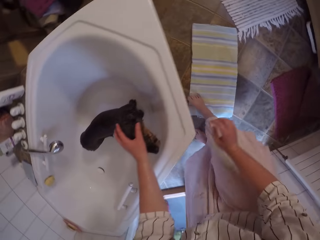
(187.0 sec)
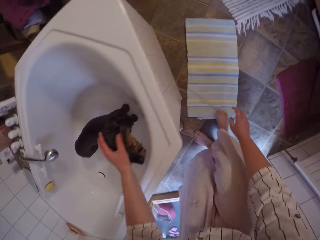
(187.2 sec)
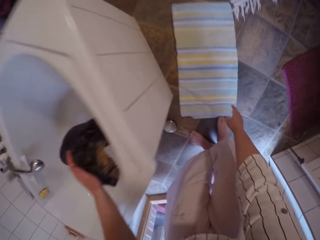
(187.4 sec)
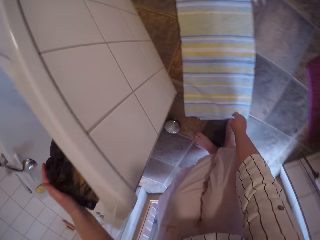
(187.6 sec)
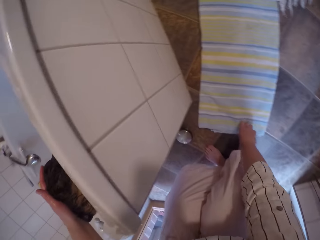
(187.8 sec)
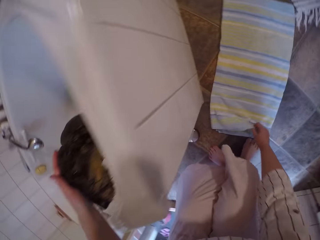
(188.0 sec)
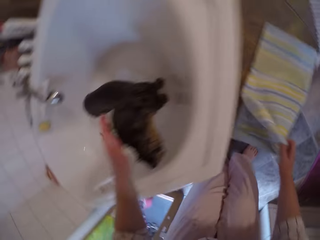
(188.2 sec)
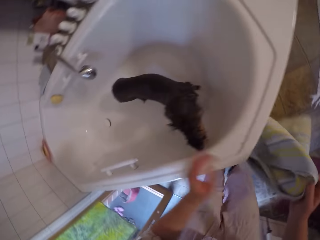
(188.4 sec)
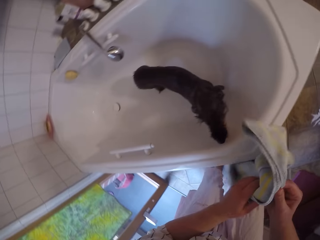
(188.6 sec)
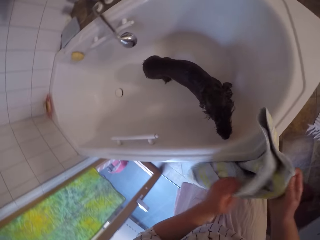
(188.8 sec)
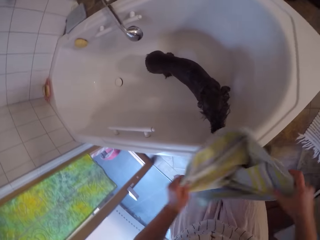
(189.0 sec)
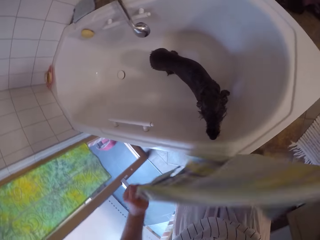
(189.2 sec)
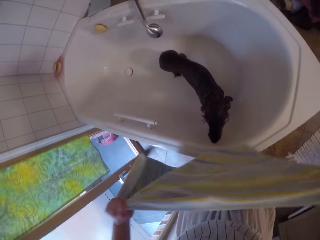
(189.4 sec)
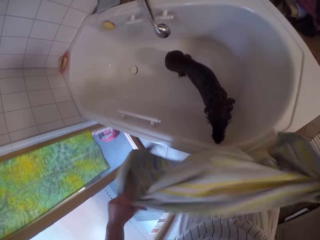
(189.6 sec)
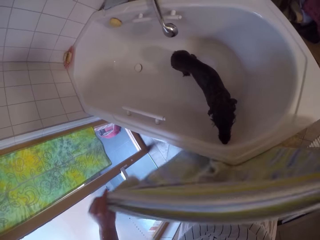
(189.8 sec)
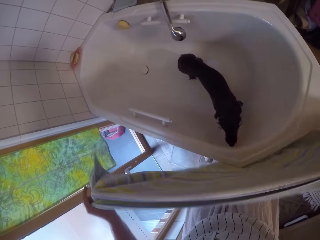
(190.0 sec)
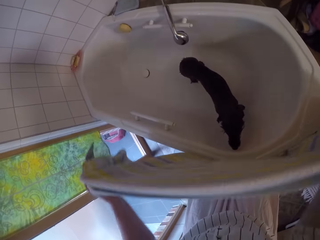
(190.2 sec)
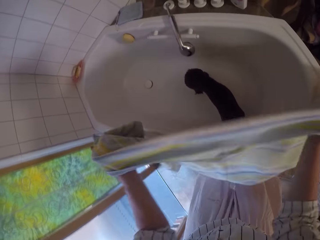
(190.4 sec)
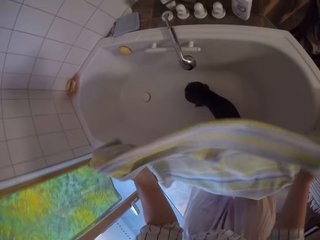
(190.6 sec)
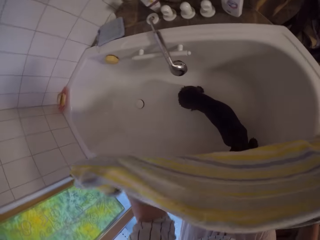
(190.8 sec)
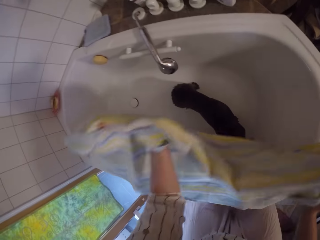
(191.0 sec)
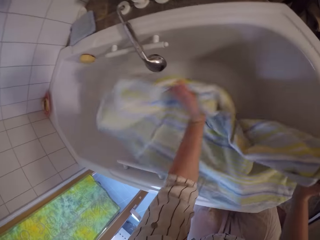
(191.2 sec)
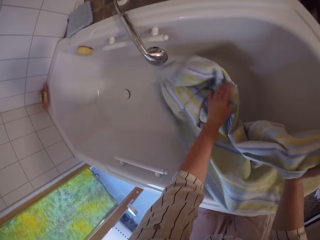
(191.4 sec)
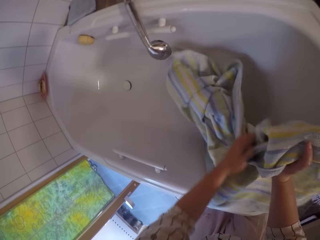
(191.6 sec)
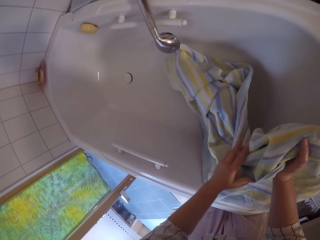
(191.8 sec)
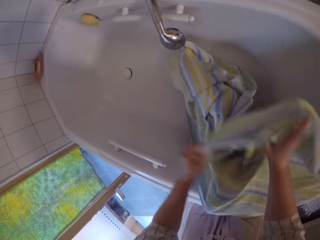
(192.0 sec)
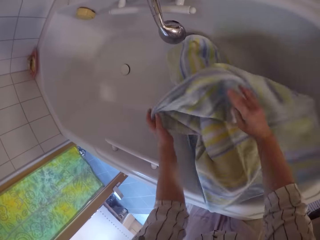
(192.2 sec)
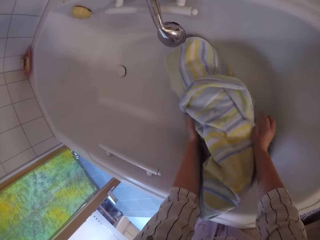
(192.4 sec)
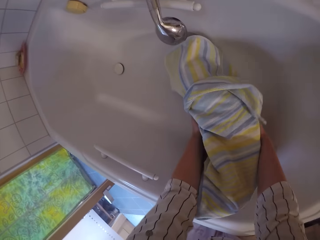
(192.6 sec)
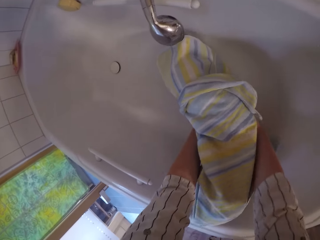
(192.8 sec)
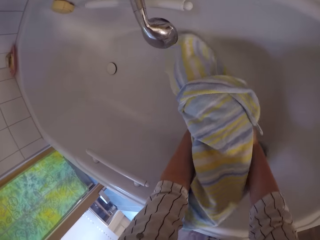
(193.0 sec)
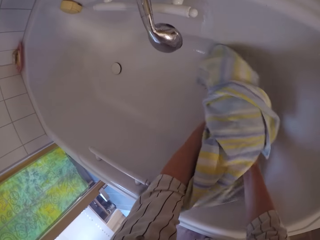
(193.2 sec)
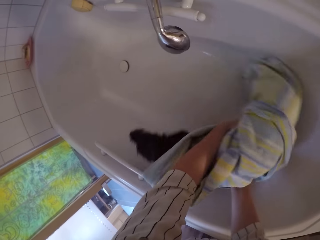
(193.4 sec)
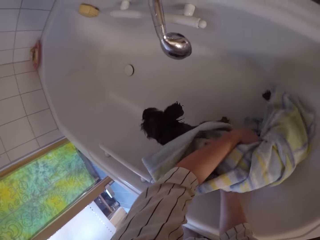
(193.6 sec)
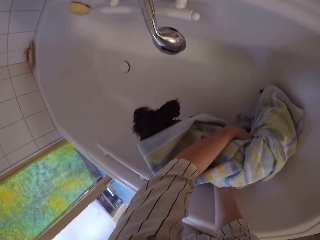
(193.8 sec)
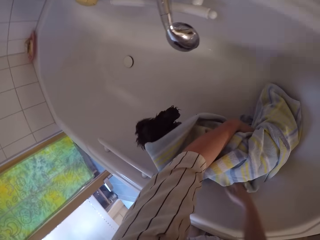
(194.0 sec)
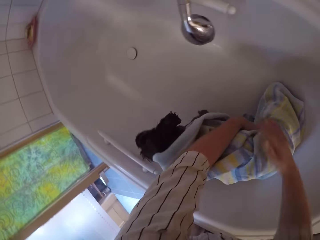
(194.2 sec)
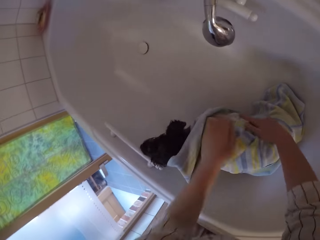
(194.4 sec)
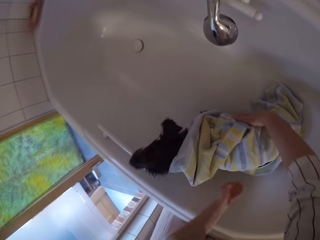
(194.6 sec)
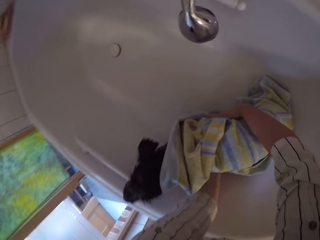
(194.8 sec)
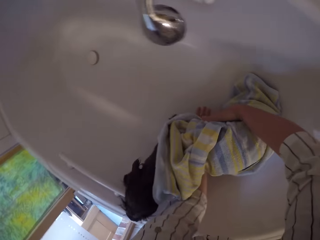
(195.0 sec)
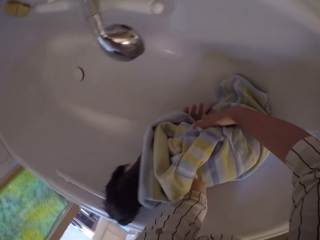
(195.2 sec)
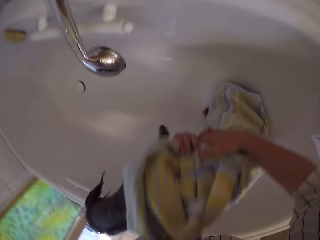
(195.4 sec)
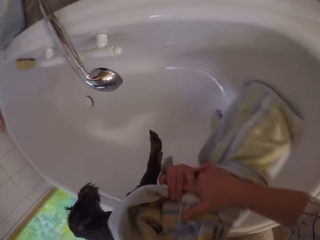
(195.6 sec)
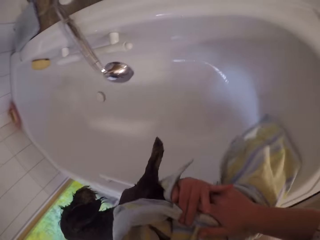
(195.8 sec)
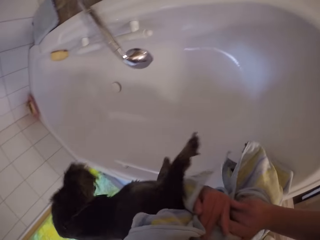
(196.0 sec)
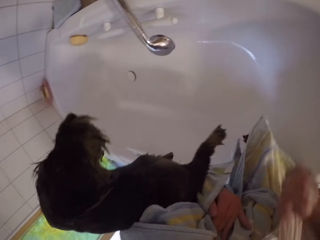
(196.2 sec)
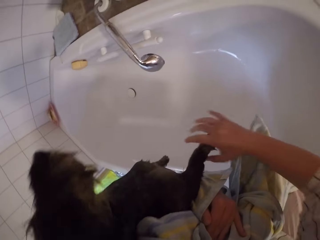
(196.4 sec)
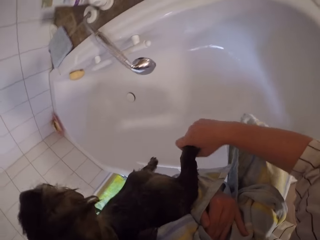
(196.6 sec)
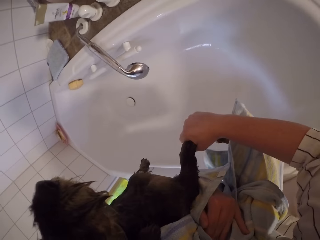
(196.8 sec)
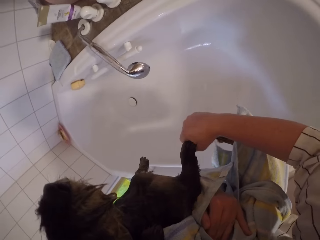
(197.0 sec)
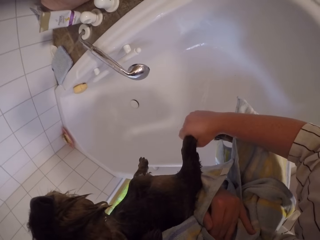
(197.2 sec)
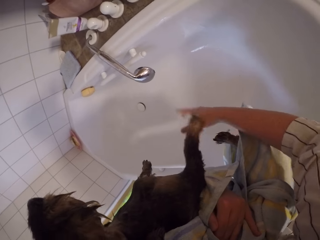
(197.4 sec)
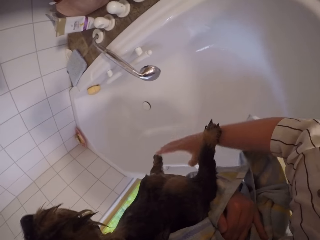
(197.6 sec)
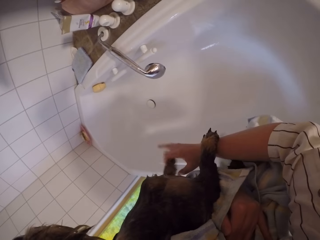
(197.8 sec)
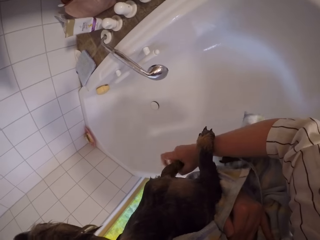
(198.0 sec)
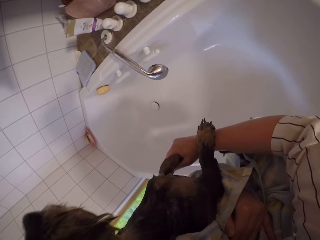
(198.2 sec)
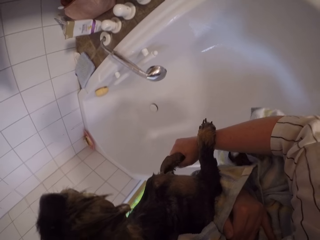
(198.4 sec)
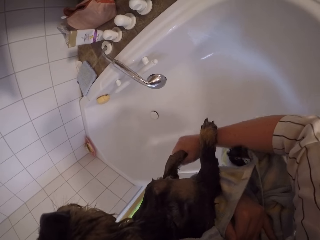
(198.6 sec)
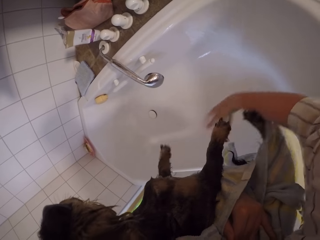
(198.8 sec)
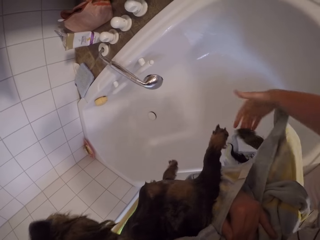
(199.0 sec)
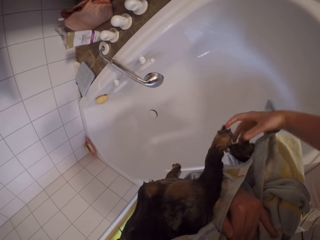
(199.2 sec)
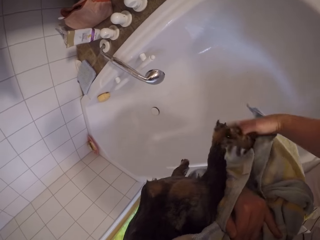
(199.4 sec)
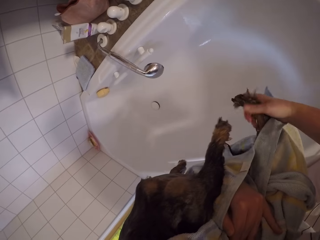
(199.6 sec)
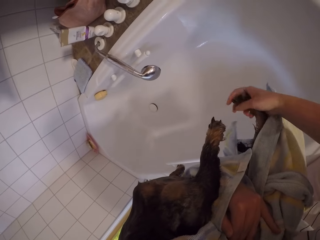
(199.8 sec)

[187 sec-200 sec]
The camera wearer bends down. They pick up the towel placed on the floor. They unfold the towel and shake the towel. They cover the chihuahua with the towel. They dry the puppy's body with the towel. They turn the chihuahua. They hold the chihuahua. They carry the puppy out of the bath tub. They squeeze out the excess water in the puppy's legs.

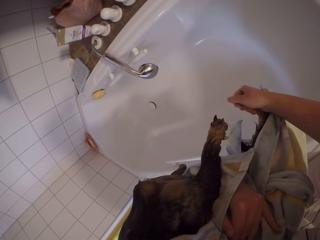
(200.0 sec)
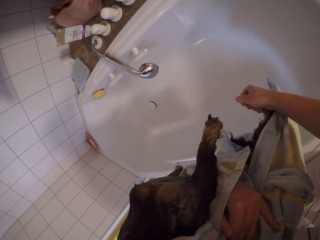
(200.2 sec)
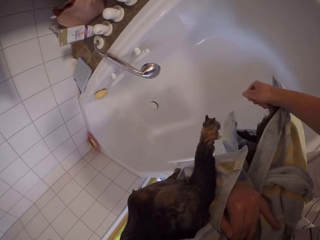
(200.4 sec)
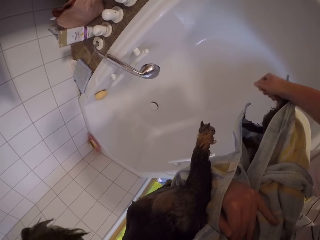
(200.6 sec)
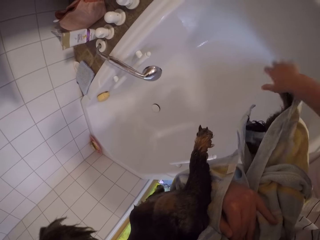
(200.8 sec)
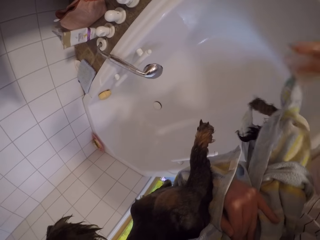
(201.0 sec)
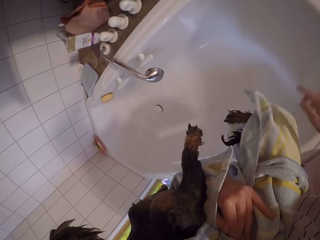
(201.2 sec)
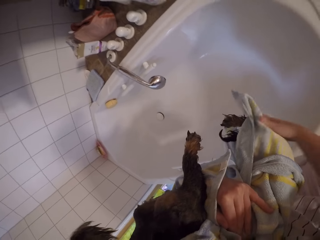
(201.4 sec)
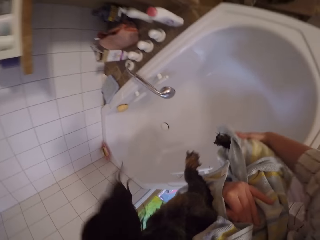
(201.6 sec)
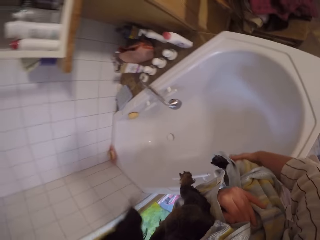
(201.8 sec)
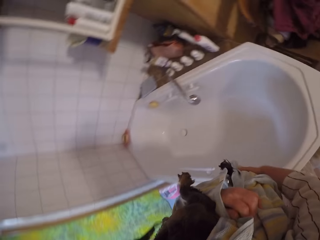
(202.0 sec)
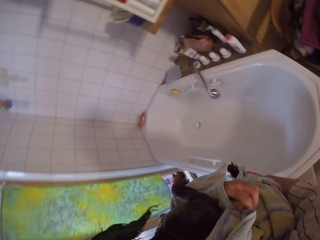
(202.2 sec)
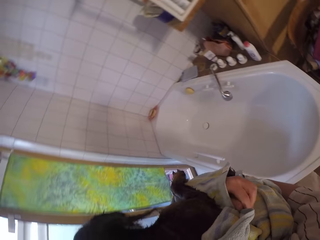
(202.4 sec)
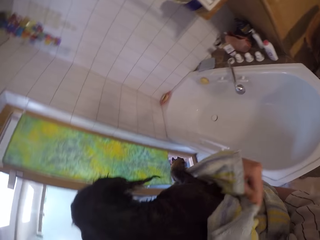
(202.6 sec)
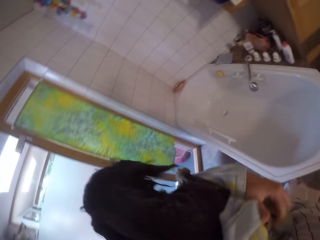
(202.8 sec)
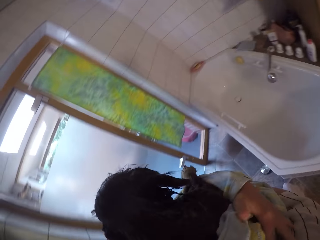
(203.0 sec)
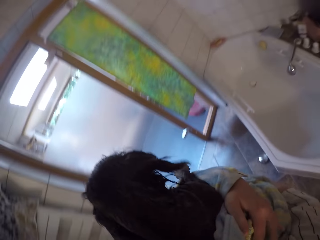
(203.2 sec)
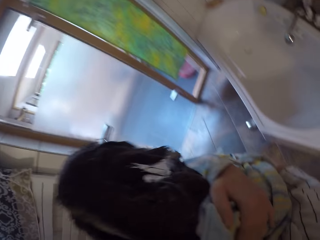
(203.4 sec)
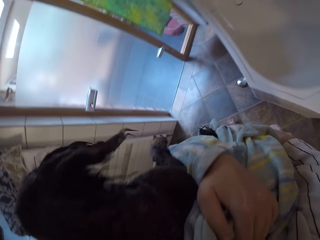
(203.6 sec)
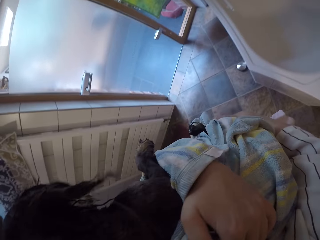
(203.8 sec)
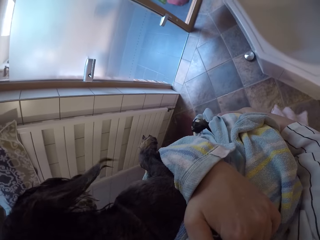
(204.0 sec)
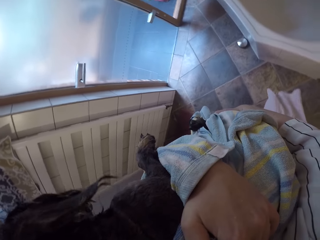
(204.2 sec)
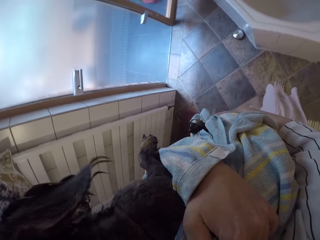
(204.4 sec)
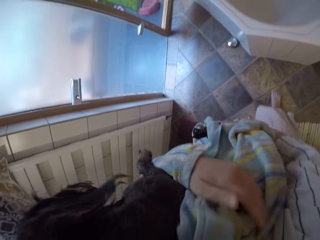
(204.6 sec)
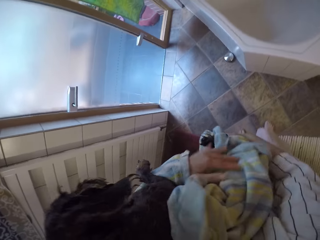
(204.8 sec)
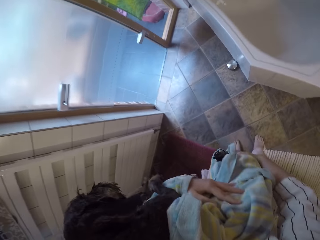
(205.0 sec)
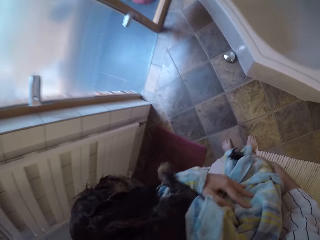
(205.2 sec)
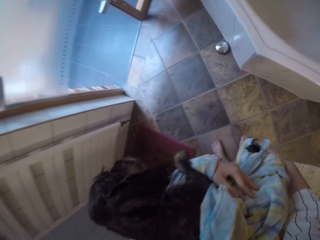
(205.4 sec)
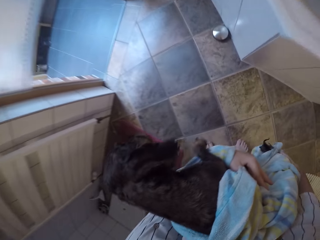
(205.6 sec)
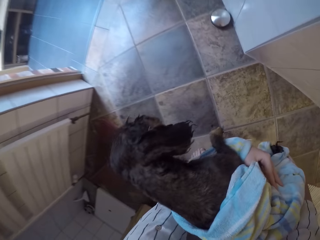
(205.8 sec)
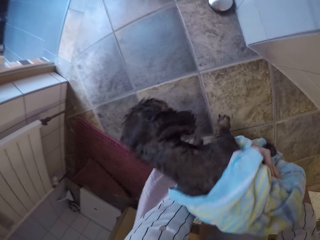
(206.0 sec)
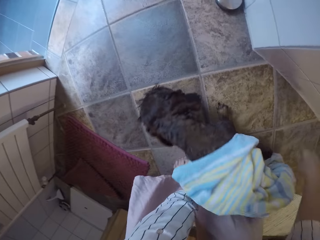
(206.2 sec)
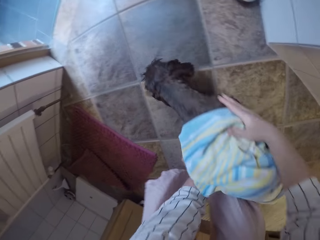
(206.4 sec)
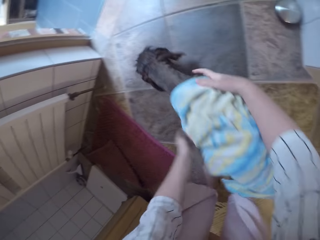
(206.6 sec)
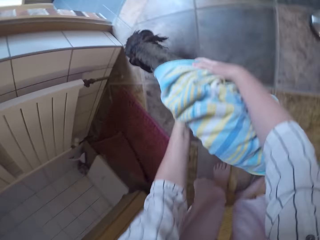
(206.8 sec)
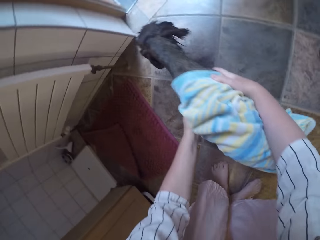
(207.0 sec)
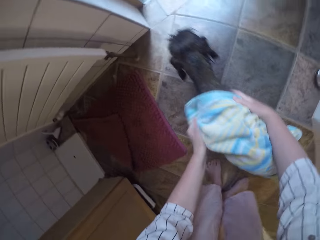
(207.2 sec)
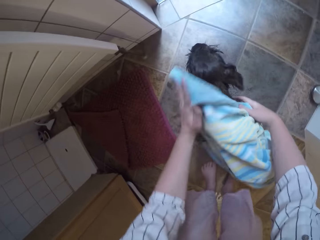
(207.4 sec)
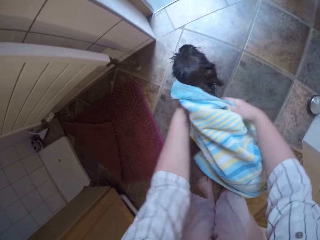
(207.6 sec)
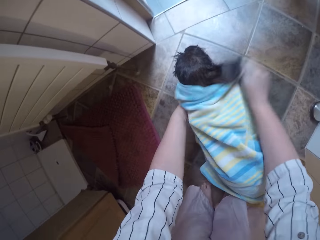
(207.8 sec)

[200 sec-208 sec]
The camera wearer shakes the hand. They walk around. They place the chihuahua on the floor. They squat on the floor.
